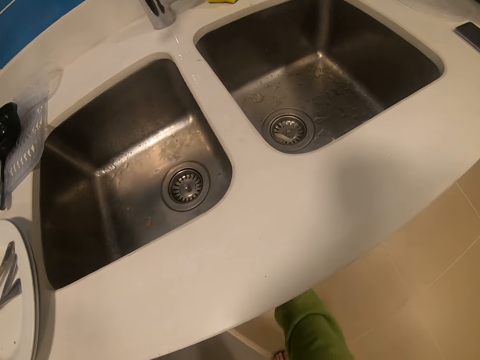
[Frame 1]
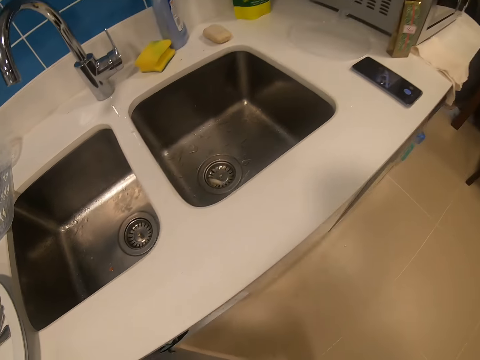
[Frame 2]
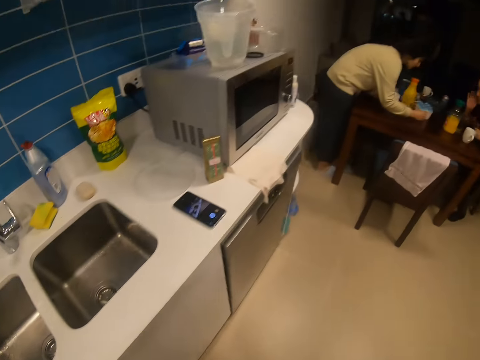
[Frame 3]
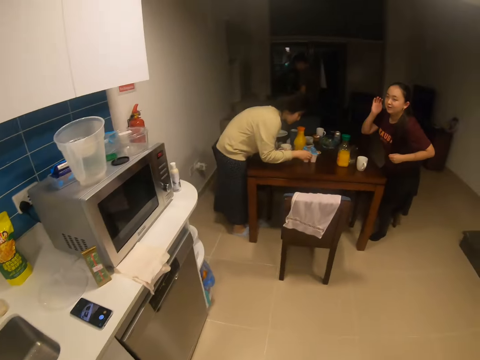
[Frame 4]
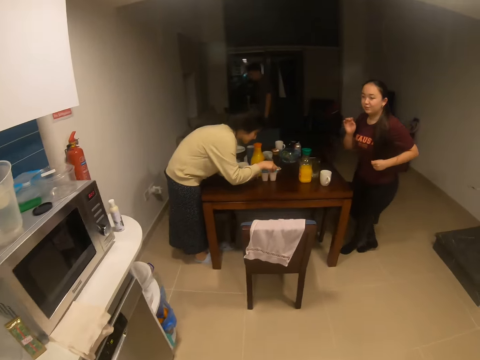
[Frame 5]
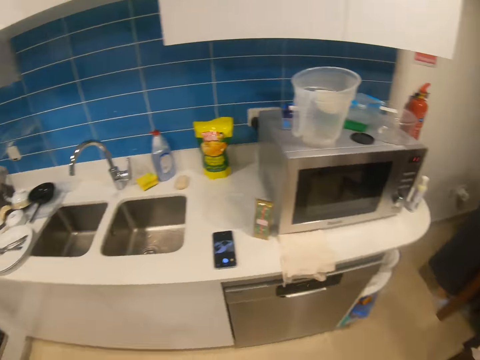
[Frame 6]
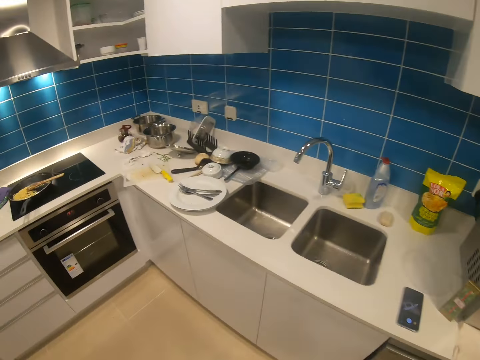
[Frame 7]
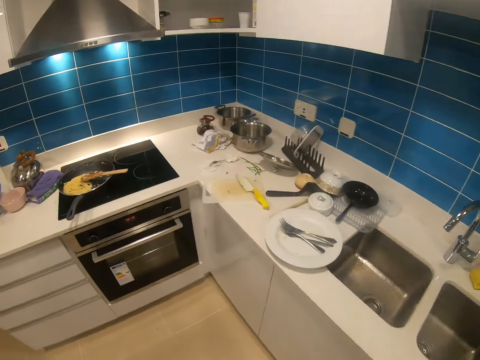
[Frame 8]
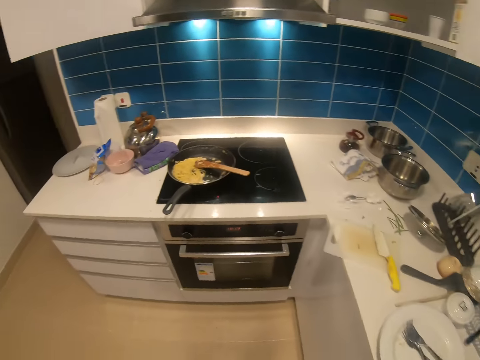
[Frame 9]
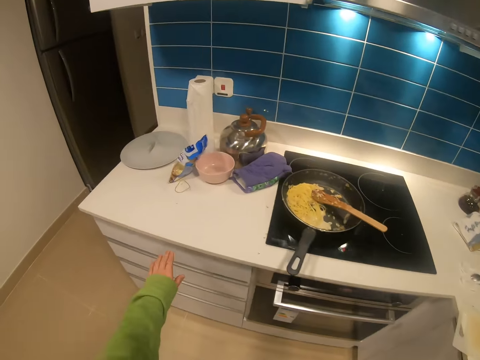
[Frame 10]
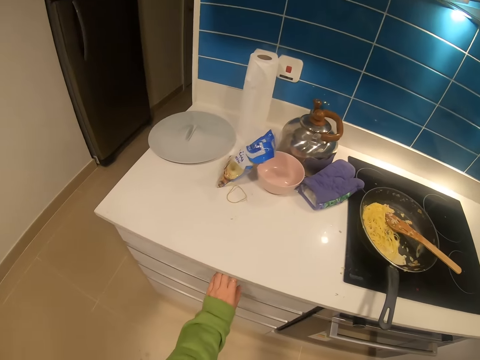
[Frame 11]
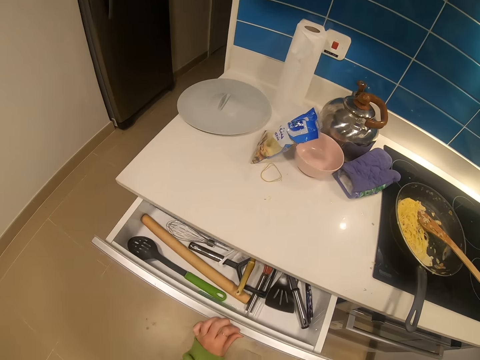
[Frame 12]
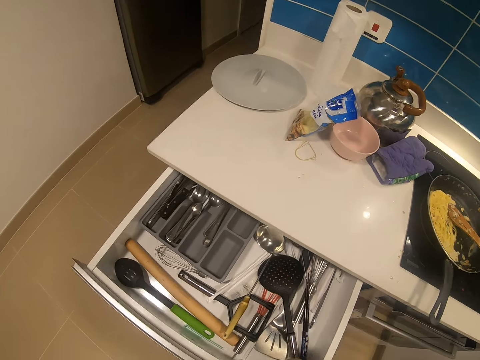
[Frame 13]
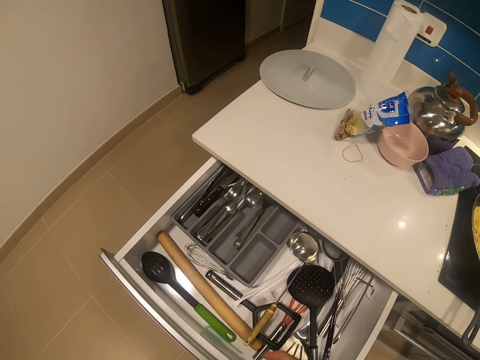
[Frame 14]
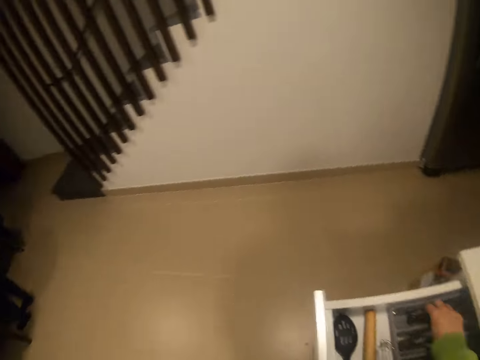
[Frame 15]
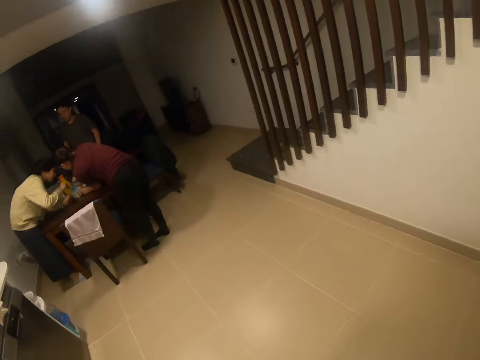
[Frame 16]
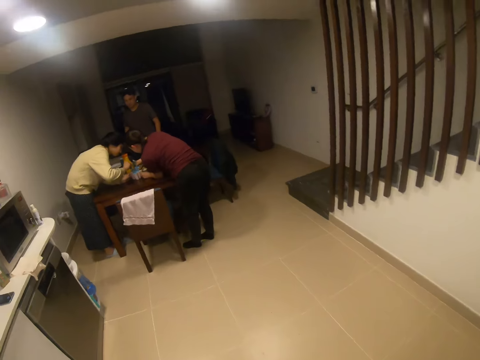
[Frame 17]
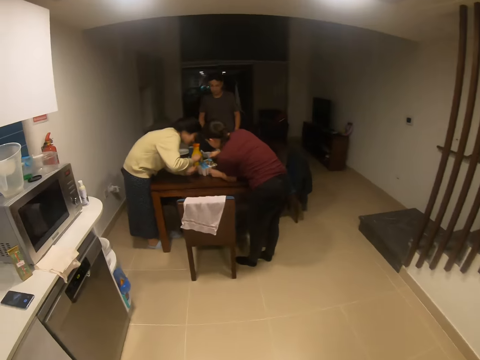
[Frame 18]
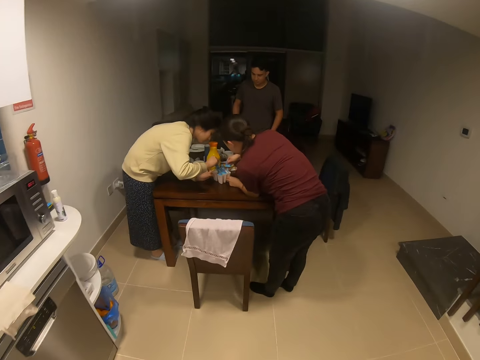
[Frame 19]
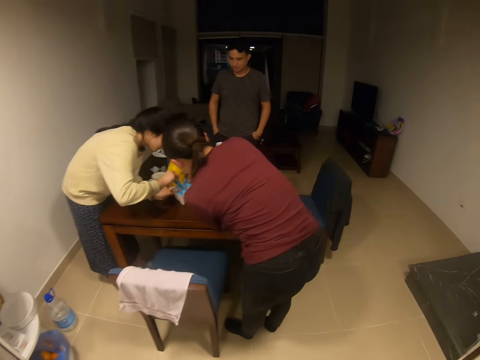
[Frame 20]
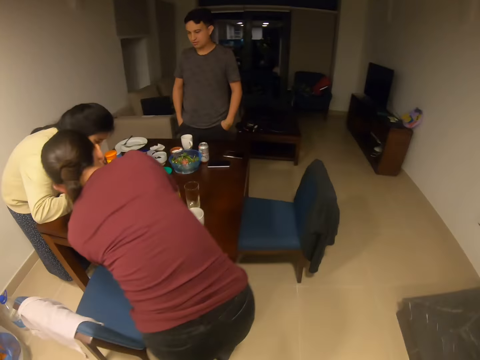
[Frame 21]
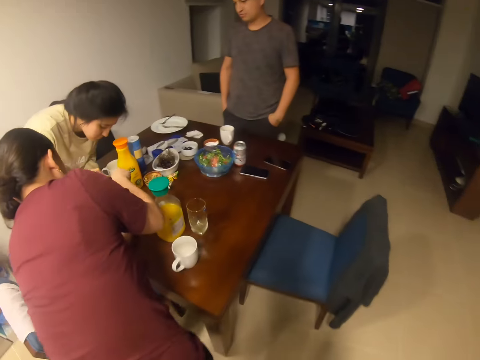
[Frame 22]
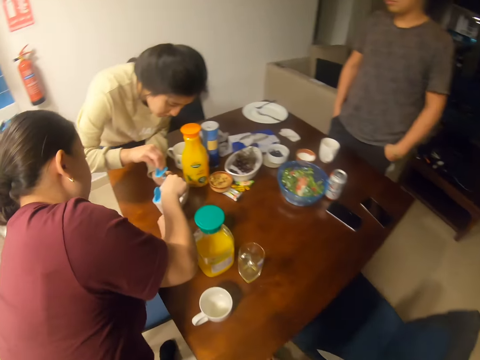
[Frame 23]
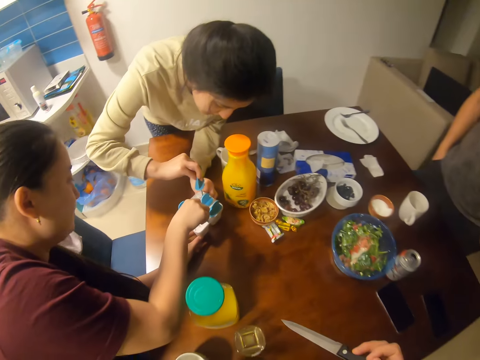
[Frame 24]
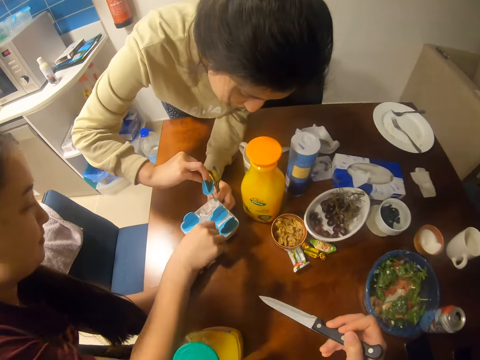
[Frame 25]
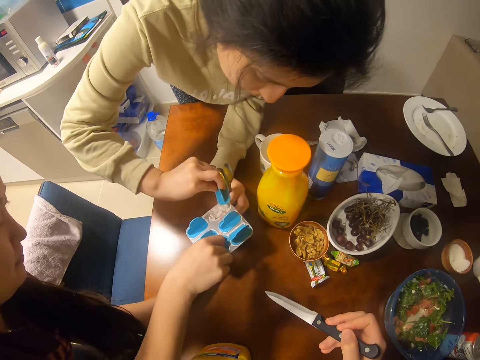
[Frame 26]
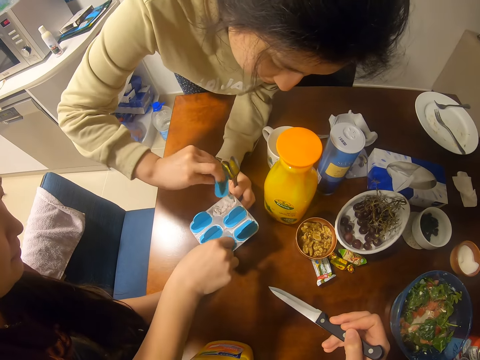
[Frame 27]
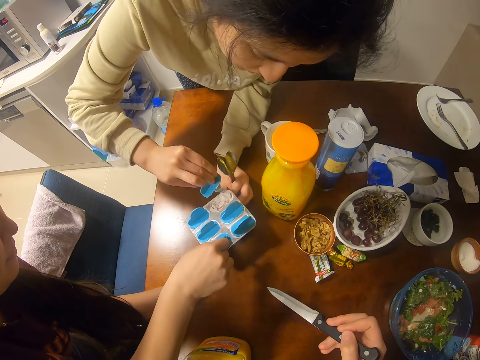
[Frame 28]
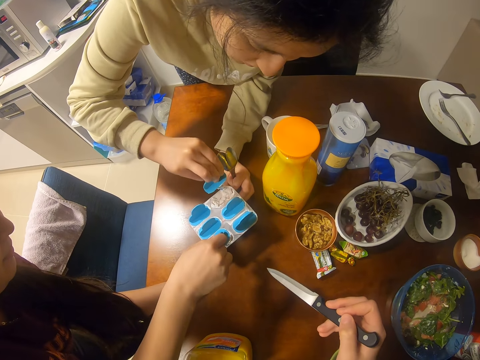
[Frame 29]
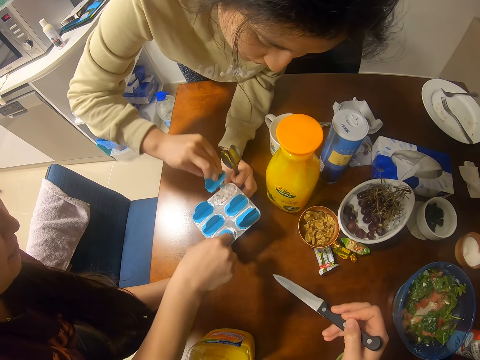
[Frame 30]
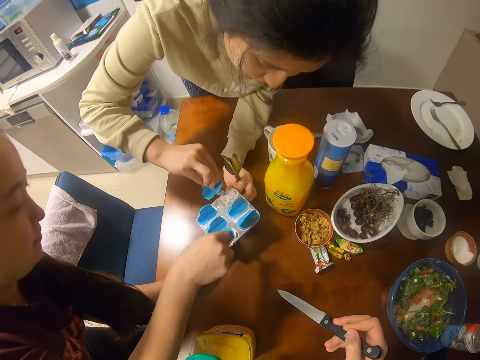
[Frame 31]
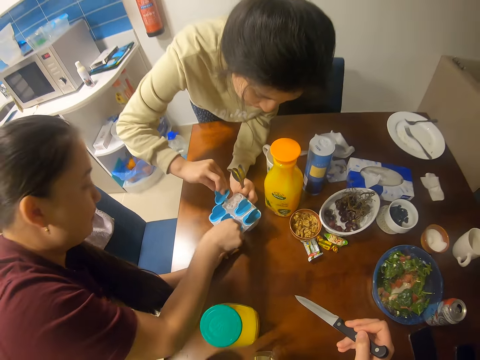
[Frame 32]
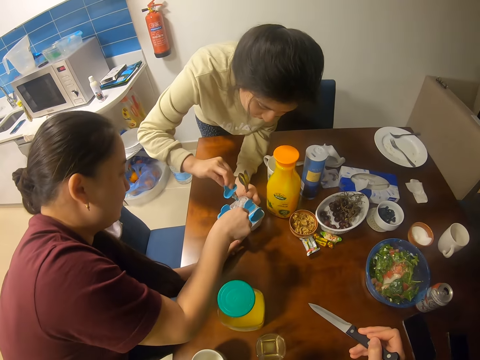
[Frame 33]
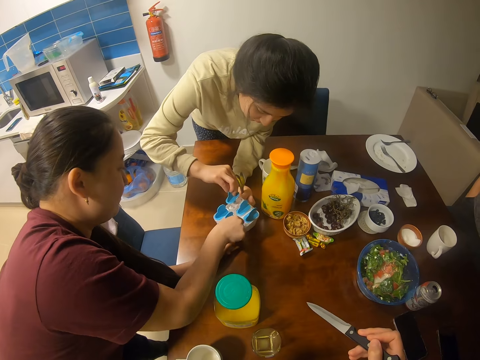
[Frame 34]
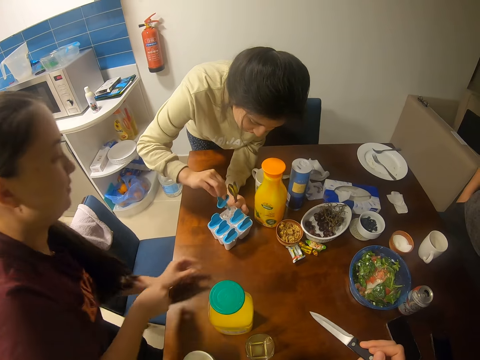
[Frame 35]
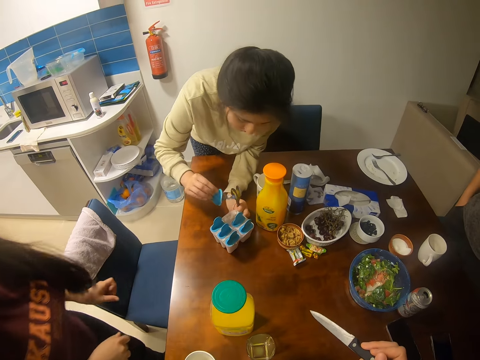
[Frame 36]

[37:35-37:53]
The camera wearer throws the serviette in the cabinet. They open the kitchen cabinet drawer. They pick up a knife. They walk towards the table. They converse with a woman, another woman and a man. The first woman and the other woman stir ice cream. The camera wearer stops. They hold the knife.

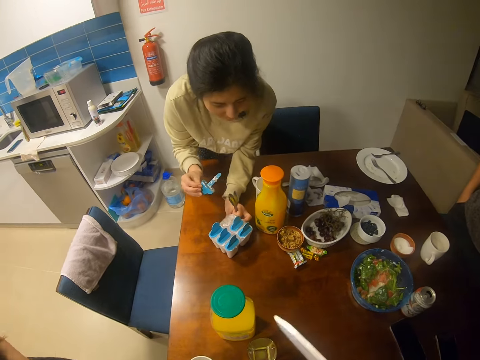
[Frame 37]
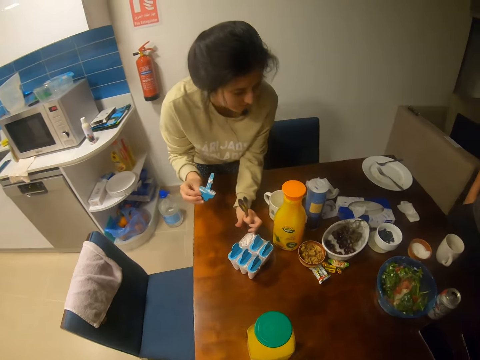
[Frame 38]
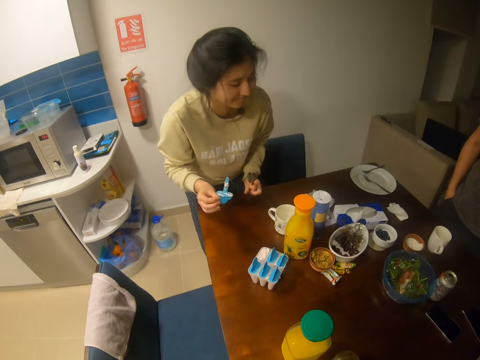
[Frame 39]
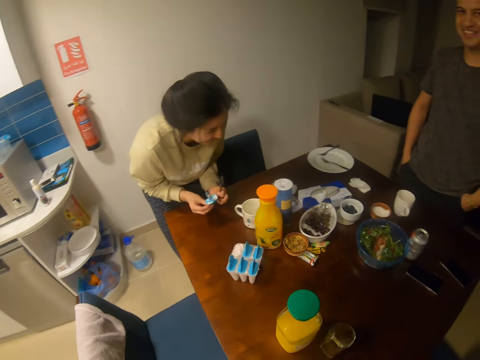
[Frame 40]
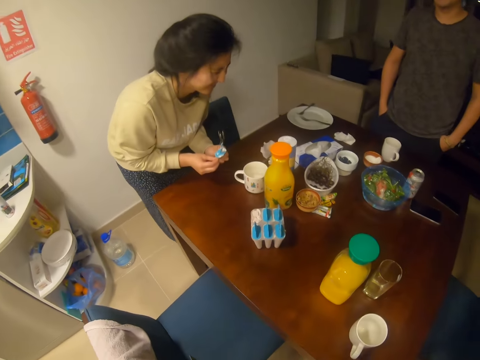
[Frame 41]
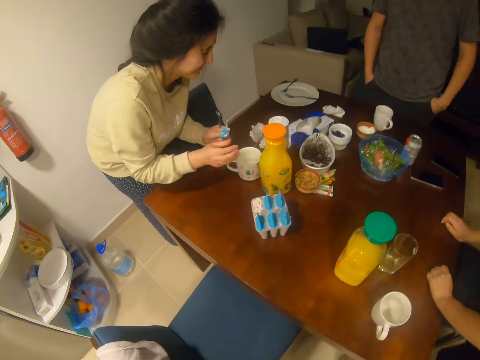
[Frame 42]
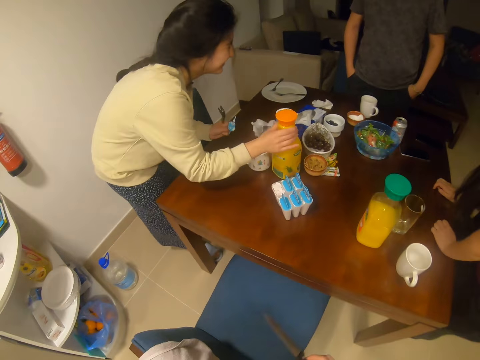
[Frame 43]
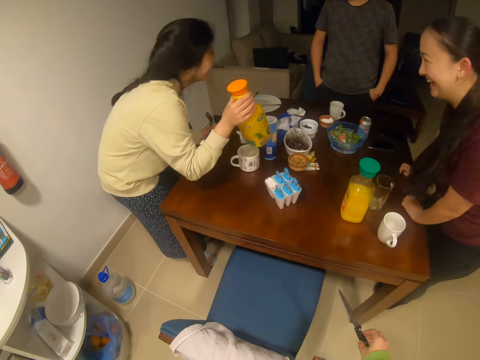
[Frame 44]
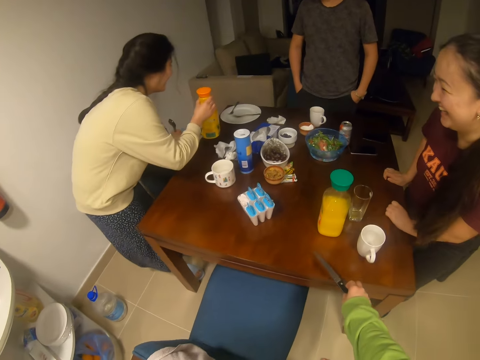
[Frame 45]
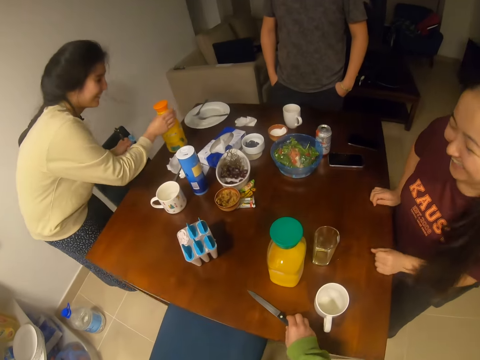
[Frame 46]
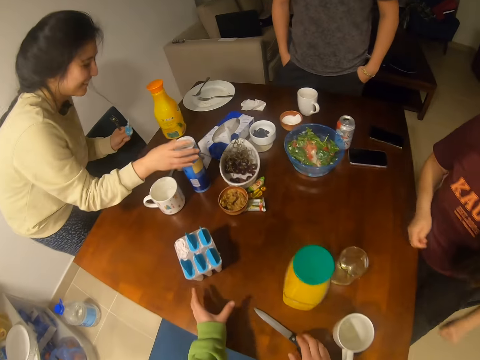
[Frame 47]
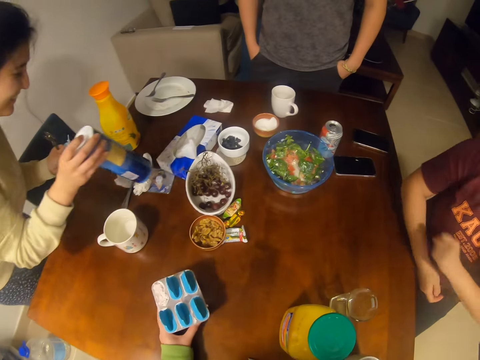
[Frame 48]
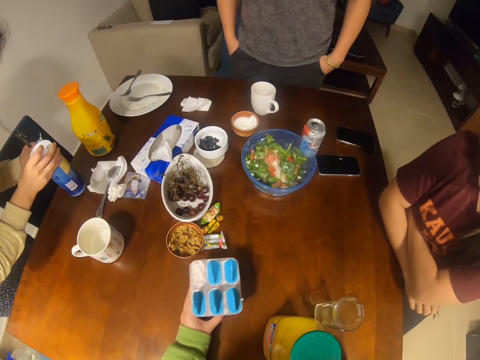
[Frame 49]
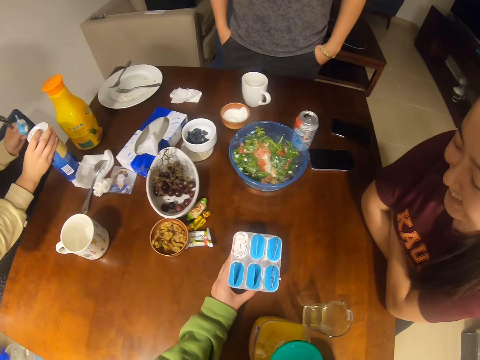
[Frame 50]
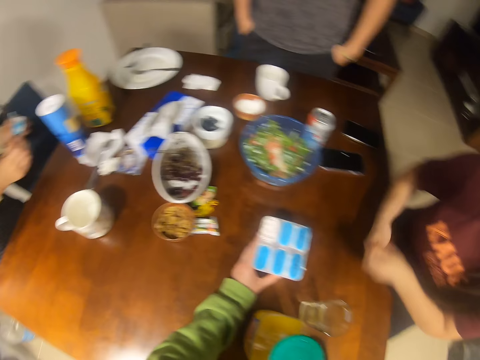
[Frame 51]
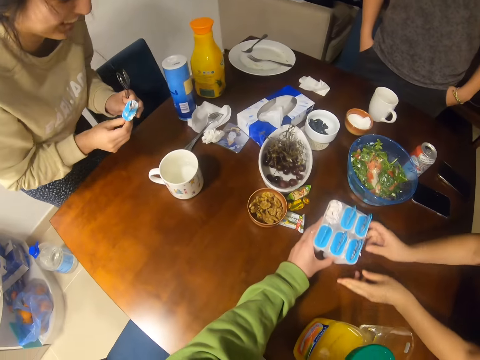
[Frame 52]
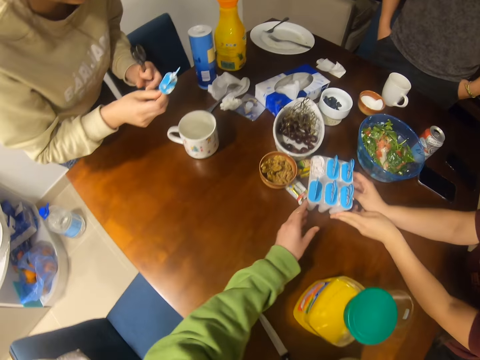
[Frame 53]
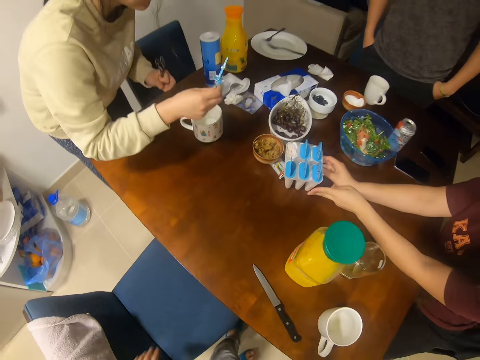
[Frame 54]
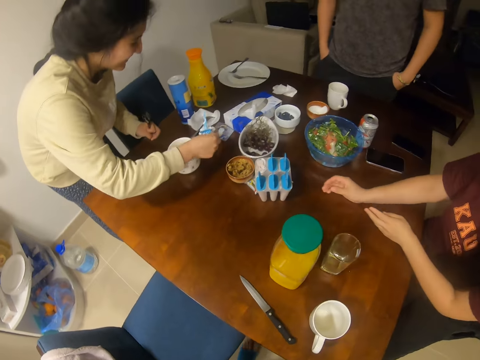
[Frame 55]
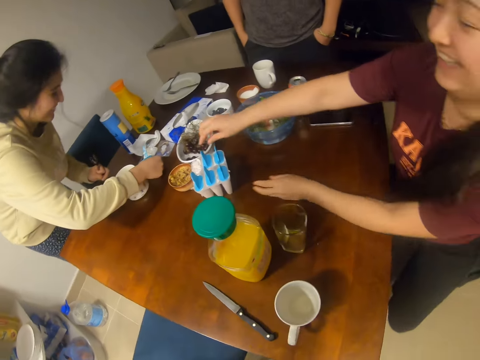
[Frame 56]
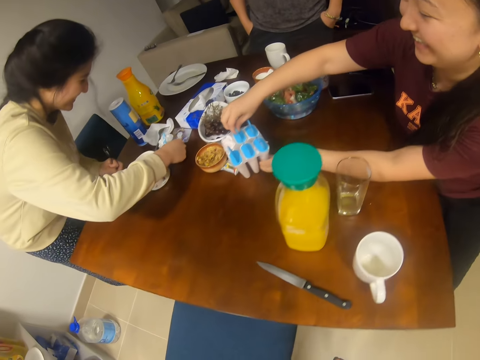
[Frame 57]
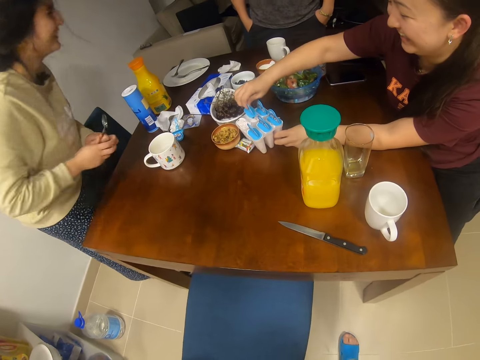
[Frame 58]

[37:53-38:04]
The first woman picks up a bottle of juice. She places the bottle of juice on the table. The camera wearer puts the knife on the table. They move the tin of ice cream. The other woman moves the tin of ice cream. The girl holds something. The other woman removes a scooper.
